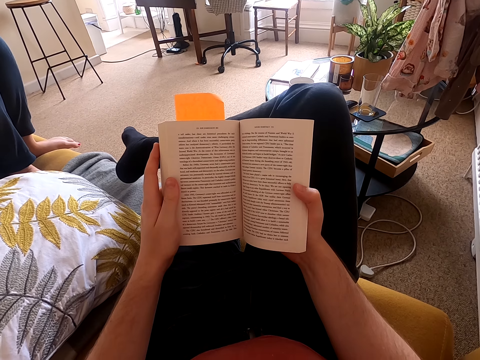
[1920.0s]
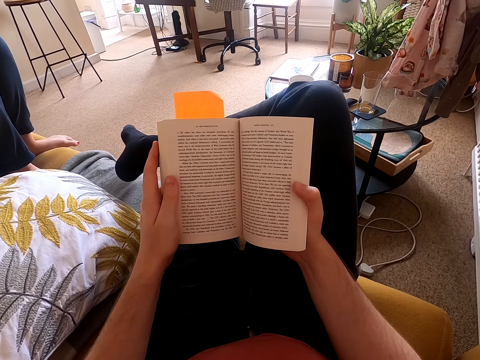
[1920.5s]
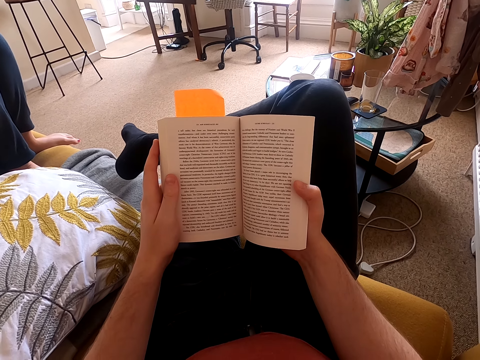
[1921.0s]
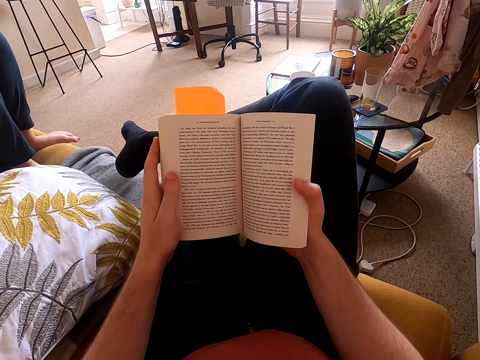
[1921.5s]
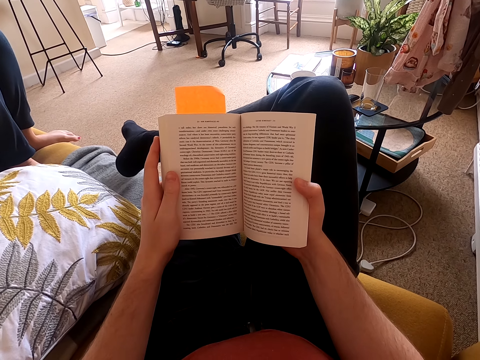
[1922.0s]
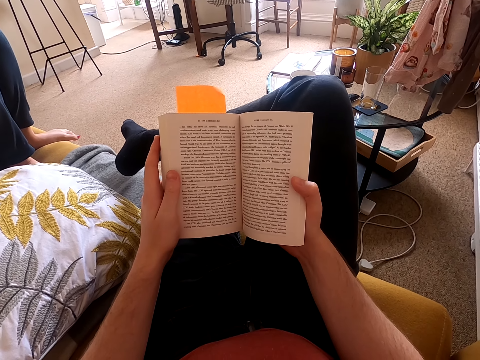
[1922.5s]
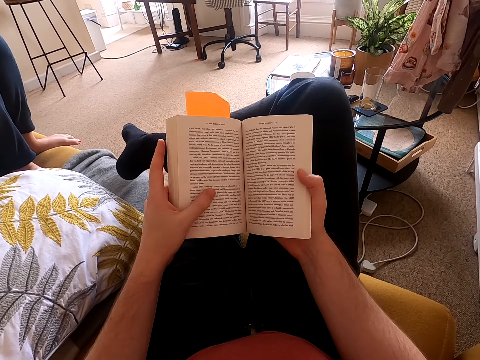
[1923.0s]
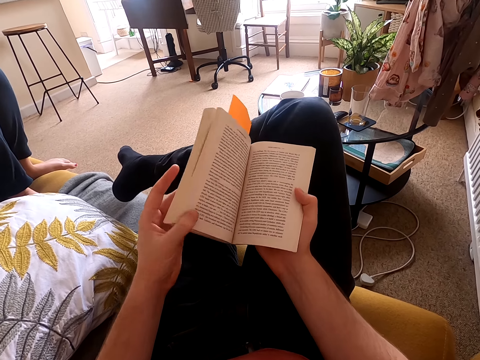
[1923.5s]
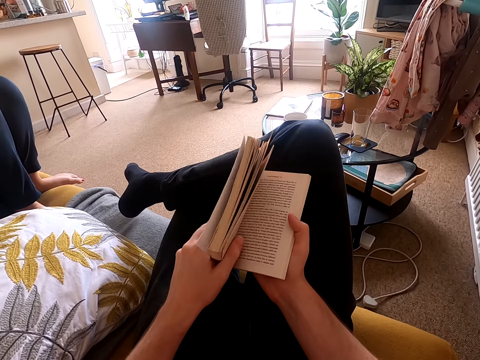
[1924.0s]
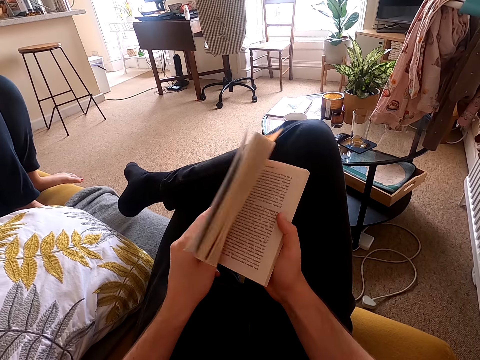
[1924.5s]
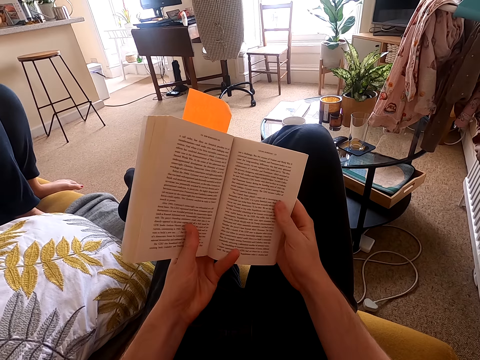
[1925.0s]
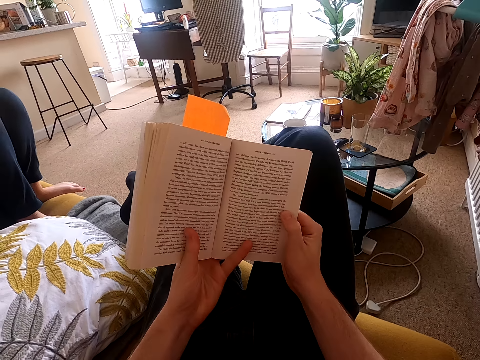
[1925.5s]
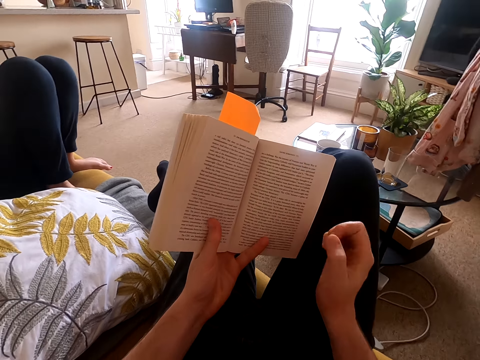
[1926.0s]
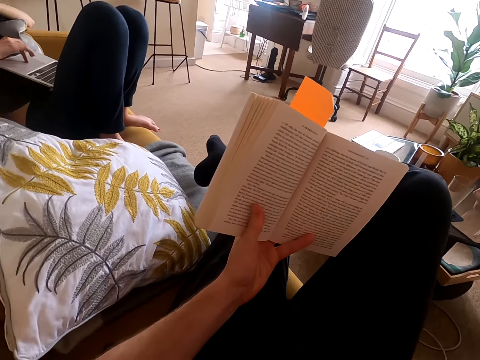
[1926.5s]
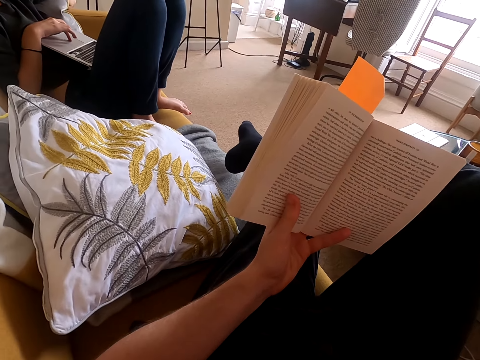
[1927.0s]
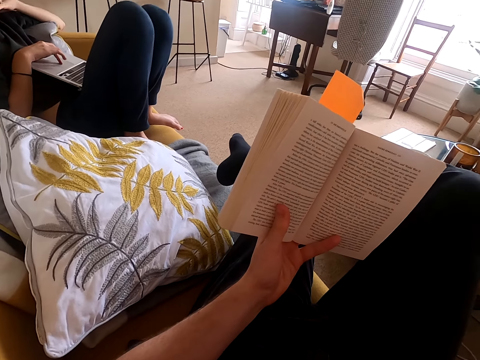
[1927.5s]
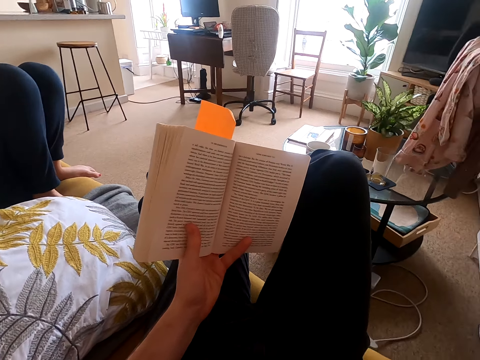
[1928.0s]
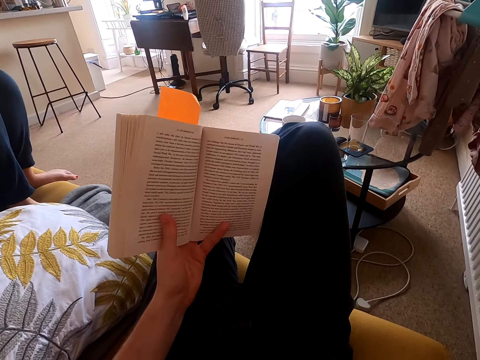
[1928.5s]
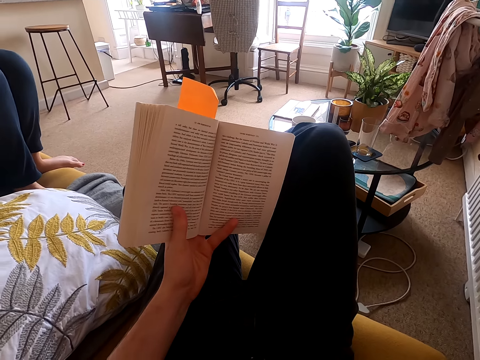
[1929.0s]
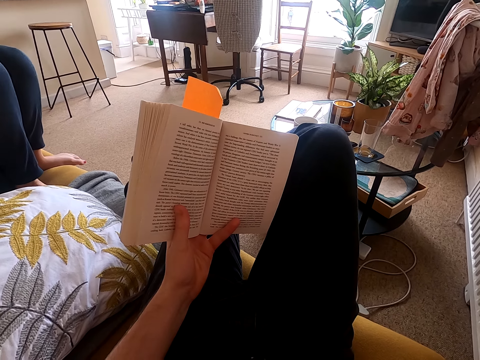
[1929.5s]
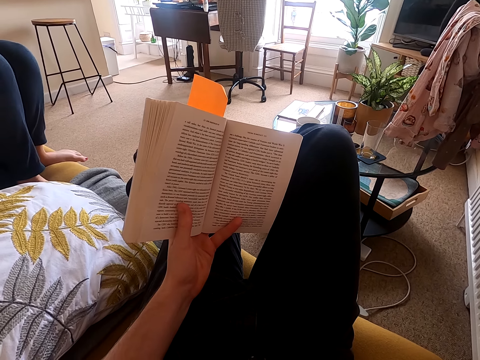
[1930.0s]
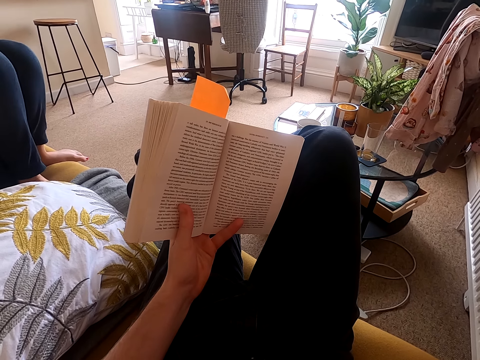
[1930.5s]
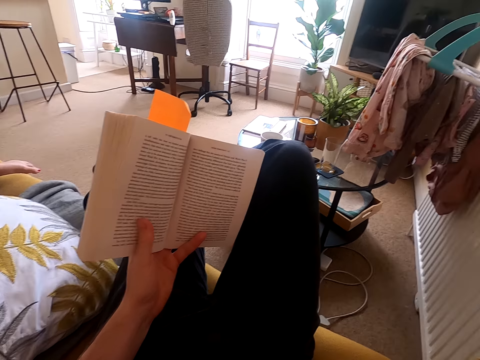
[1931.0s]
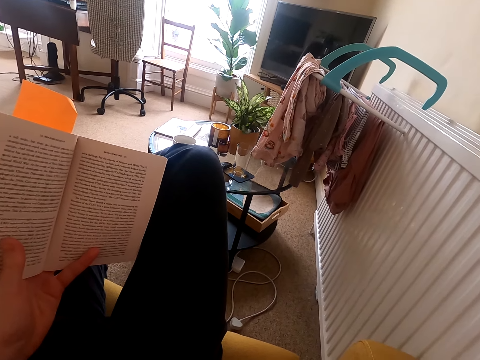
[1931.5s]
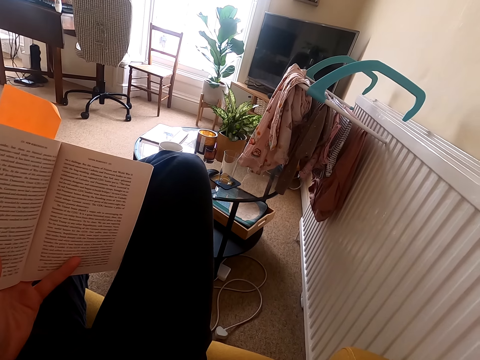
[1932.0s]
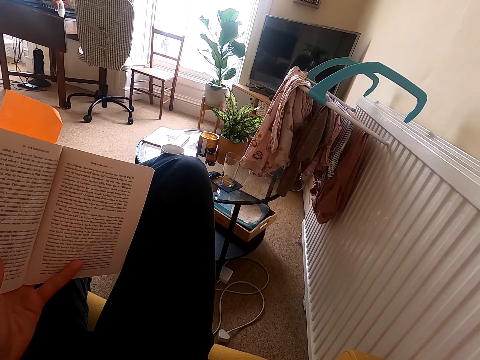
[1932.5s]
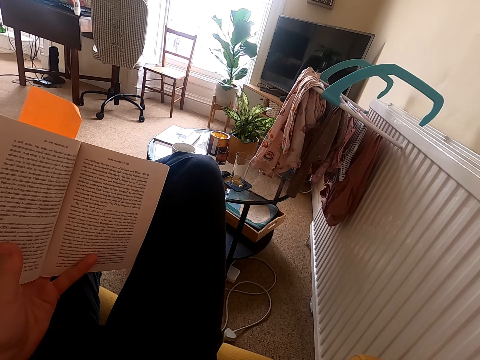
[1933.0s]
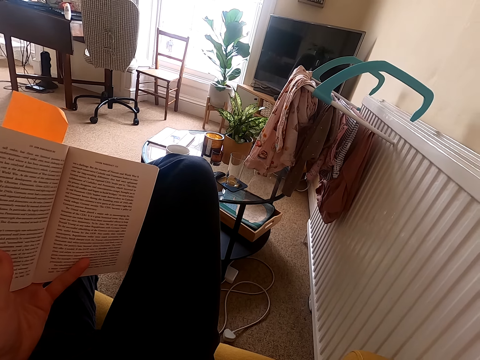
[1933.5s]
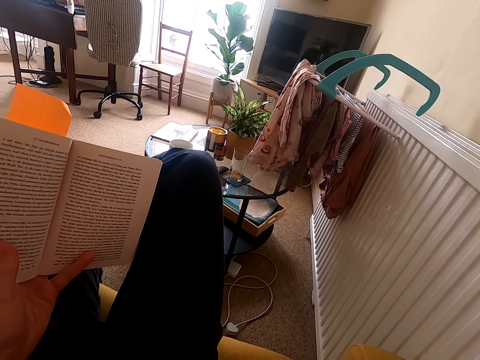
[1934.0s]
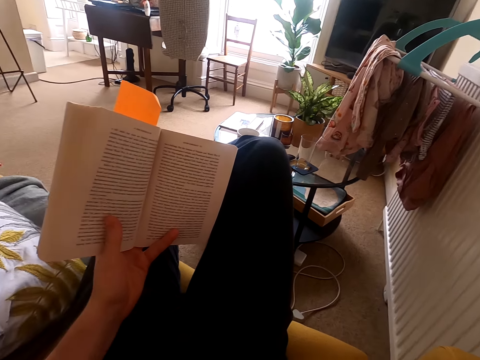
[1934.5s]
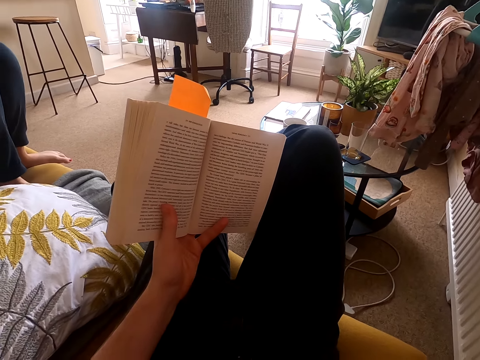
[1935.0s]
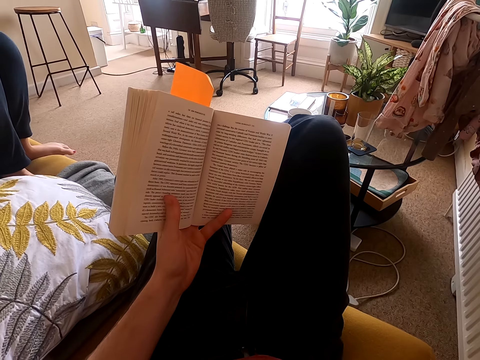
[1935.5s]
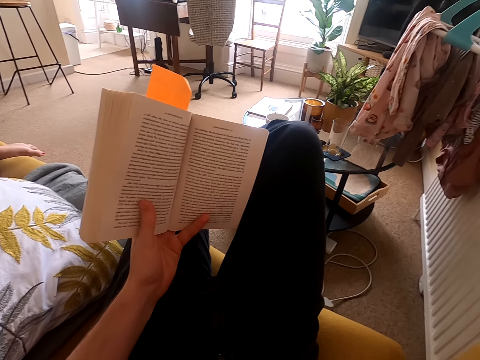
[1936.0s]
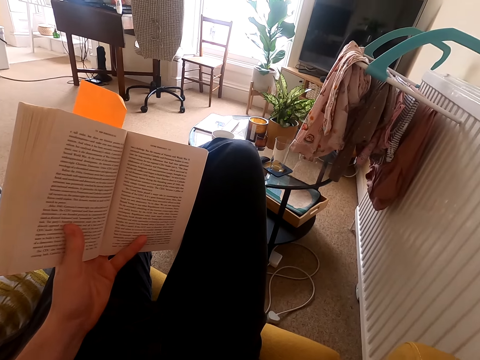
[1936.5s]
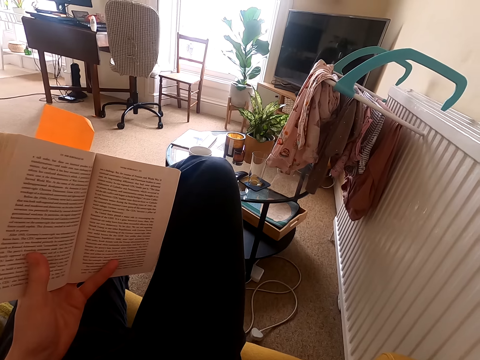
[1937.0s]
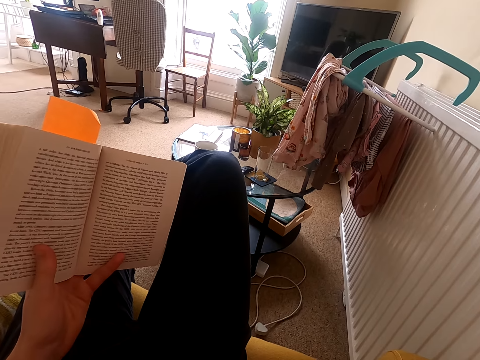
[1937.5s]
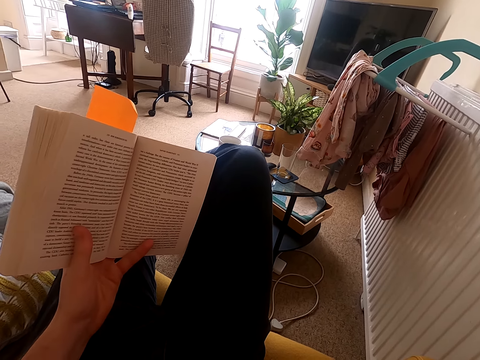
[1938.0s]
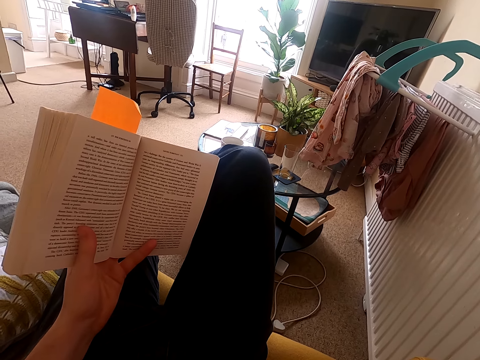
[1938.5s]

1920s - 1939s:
The camera wearer moves the book. They raise the hand. They look around the house. They read the book. They look around the house.

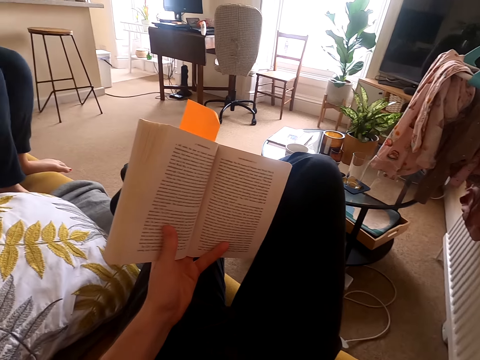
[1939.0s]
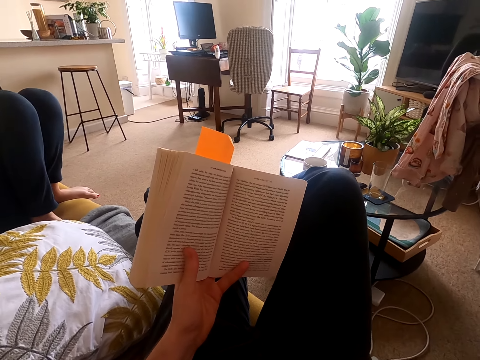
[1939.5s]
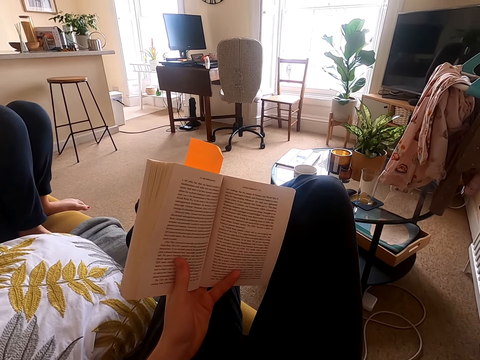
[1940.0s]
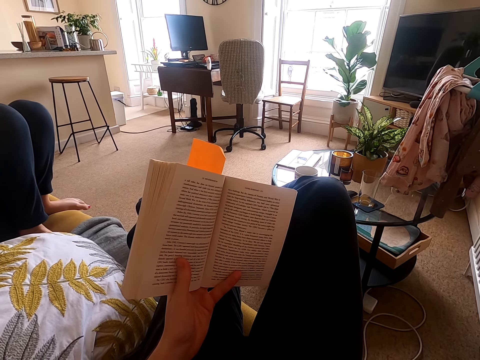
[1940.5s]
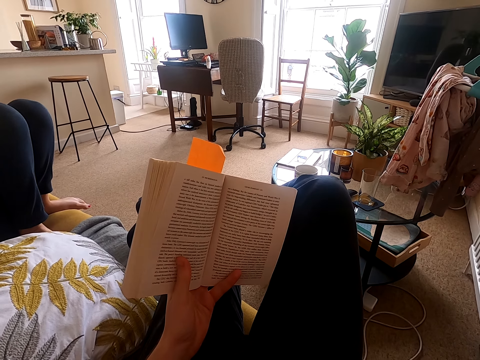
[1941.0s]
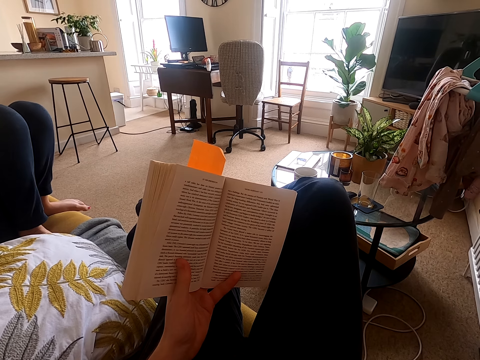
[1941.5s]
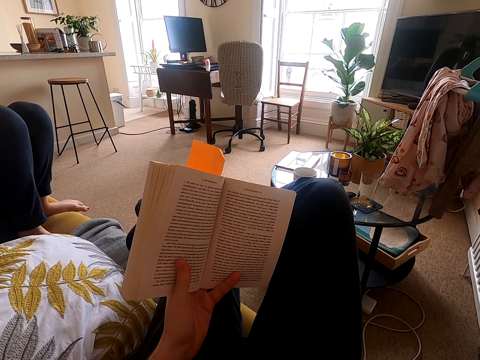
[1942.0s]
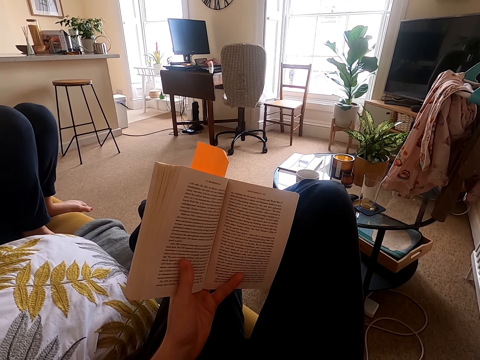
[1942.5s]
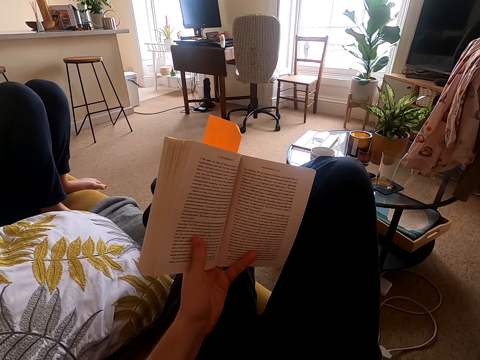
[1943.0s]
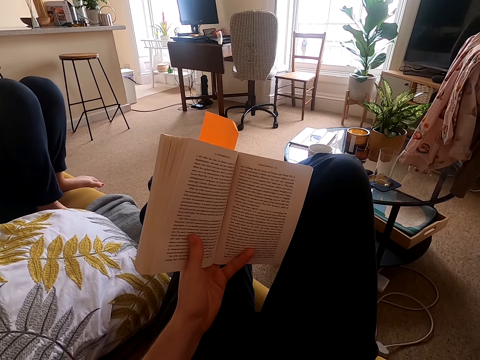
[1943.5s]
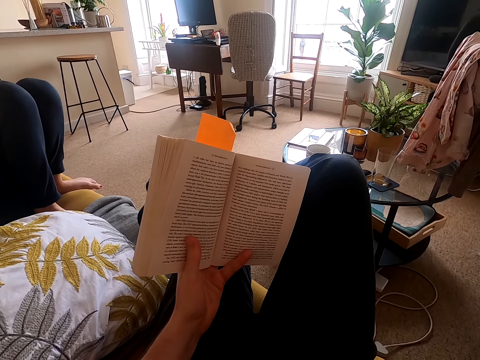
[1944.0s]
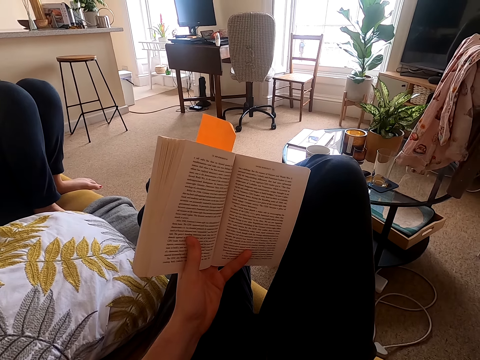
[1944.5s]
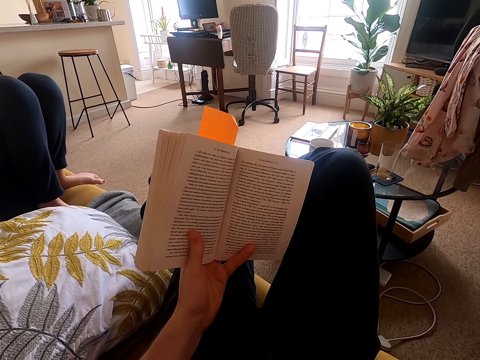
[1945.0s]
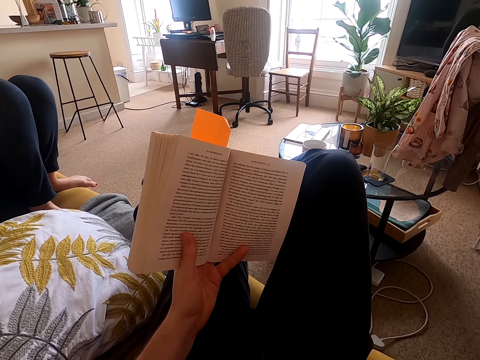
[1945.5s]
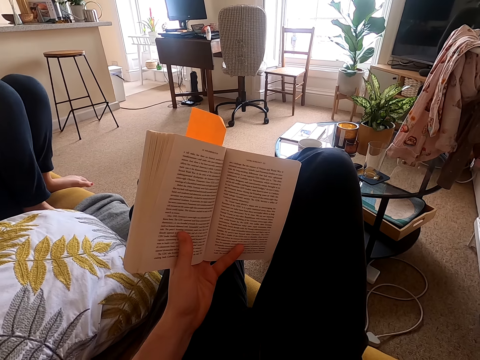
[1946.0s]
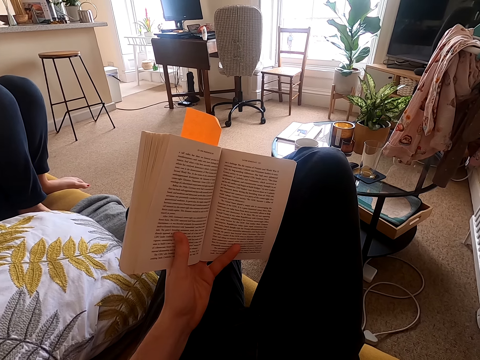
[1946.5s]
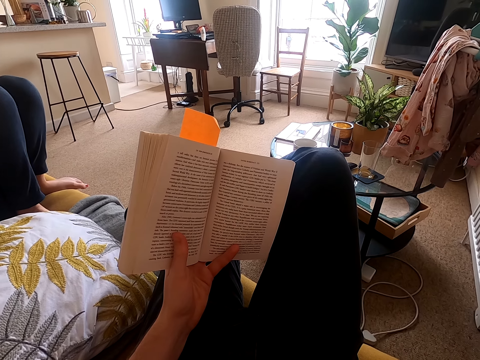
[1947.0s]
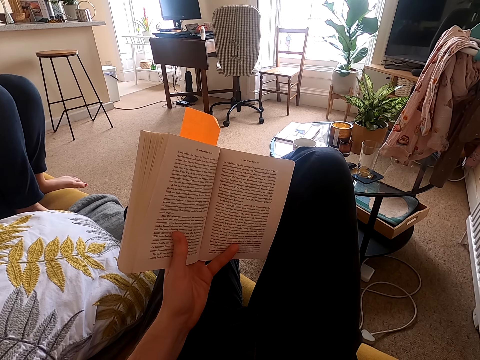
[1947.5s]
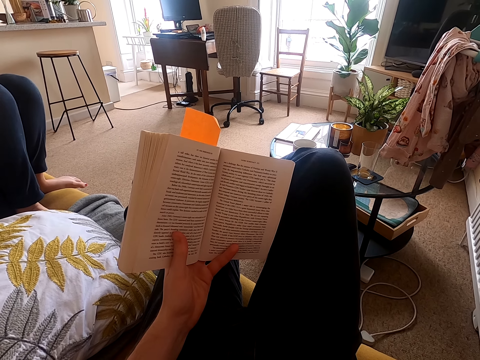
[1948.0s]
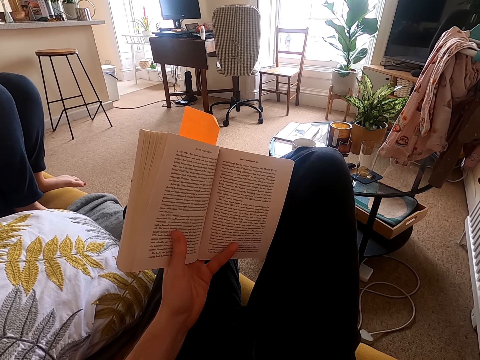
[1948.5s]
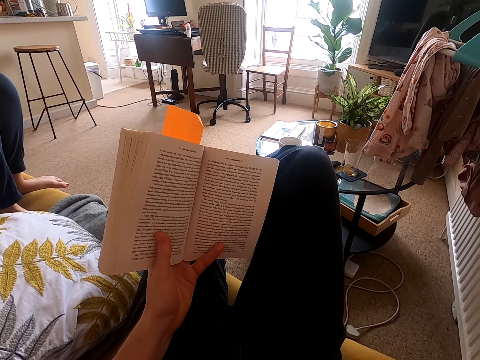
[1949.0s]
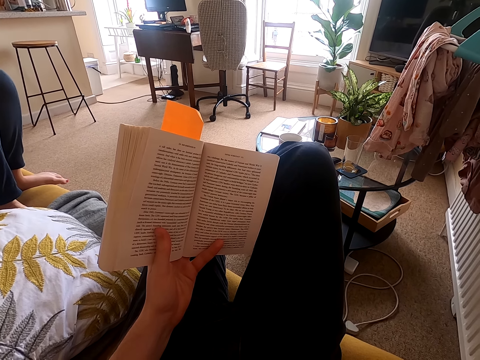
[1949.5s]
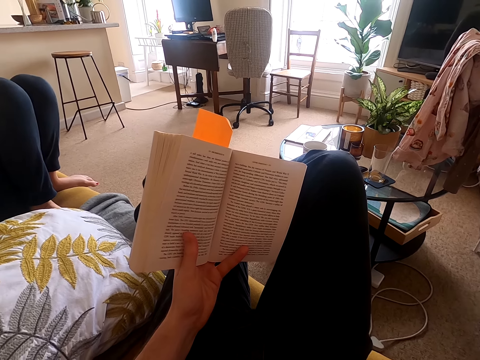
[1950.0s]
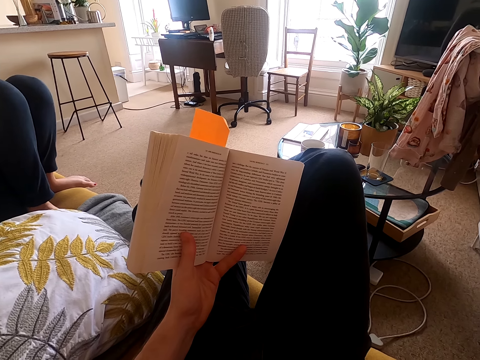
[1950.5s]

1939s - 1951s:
The camera wearer reads a book.
